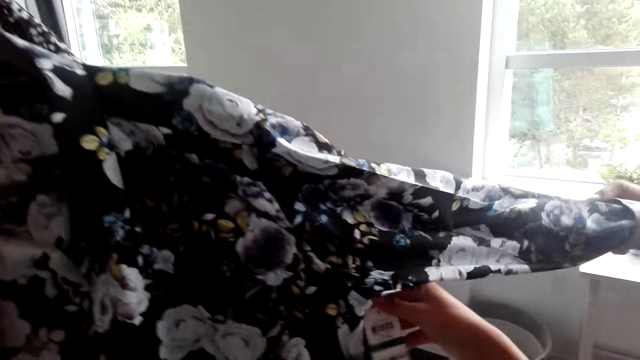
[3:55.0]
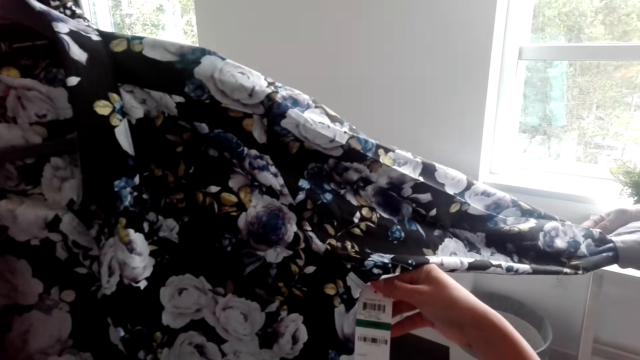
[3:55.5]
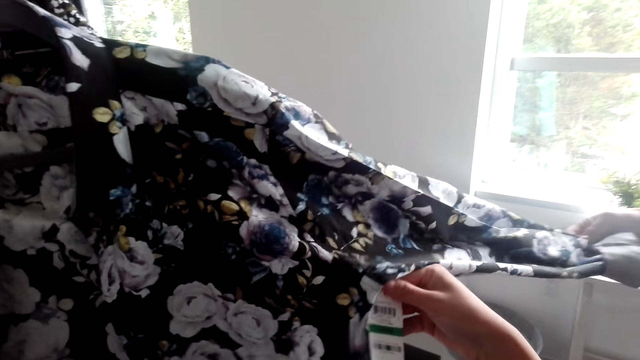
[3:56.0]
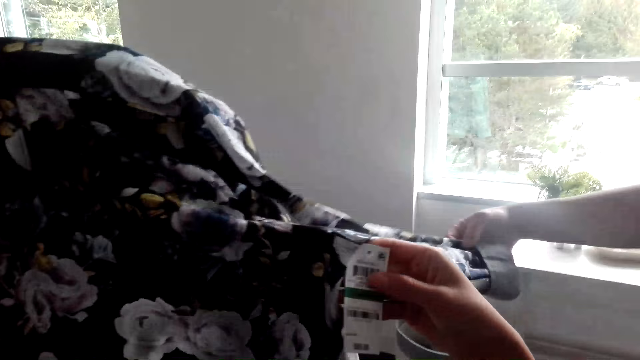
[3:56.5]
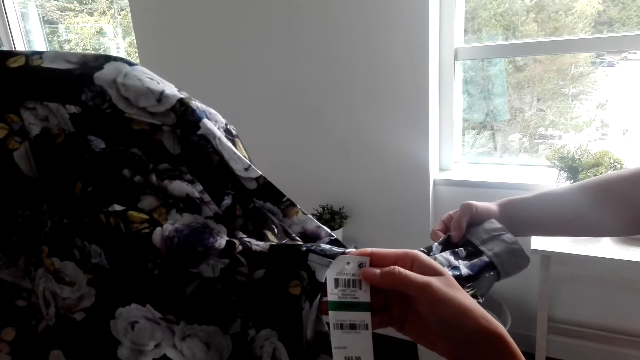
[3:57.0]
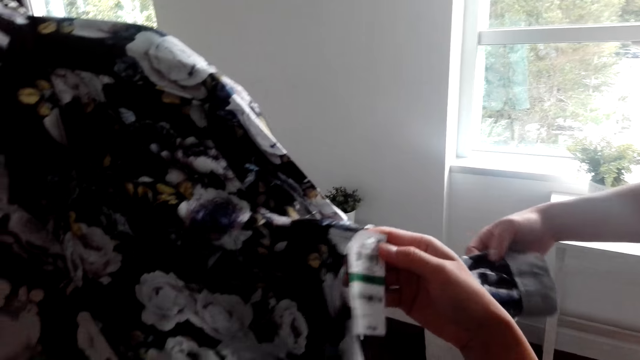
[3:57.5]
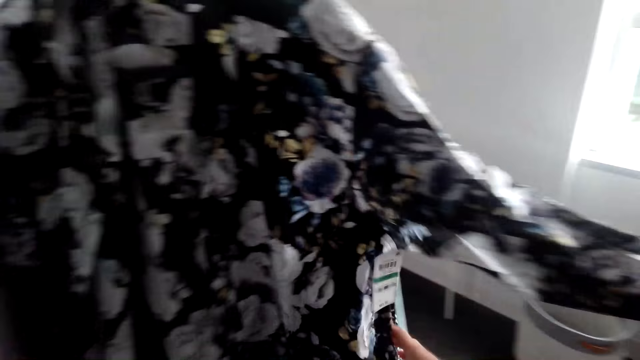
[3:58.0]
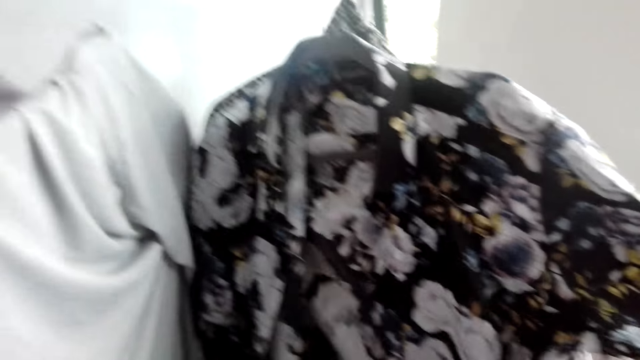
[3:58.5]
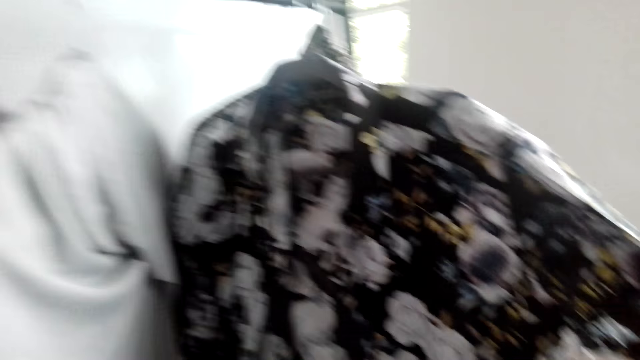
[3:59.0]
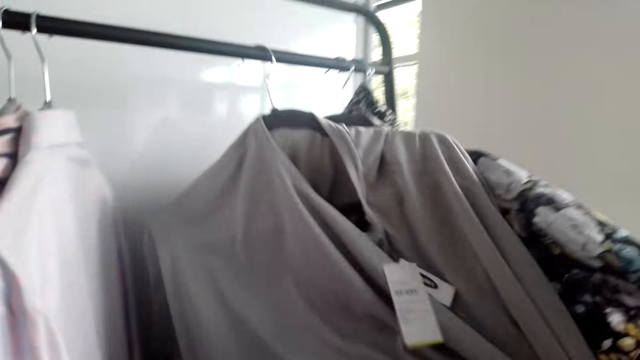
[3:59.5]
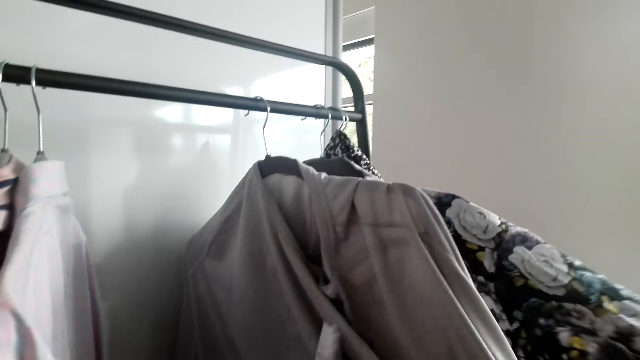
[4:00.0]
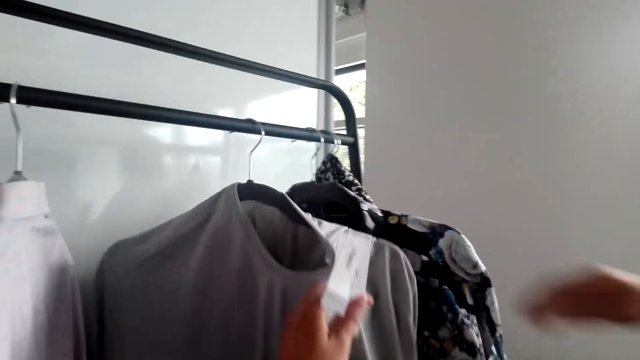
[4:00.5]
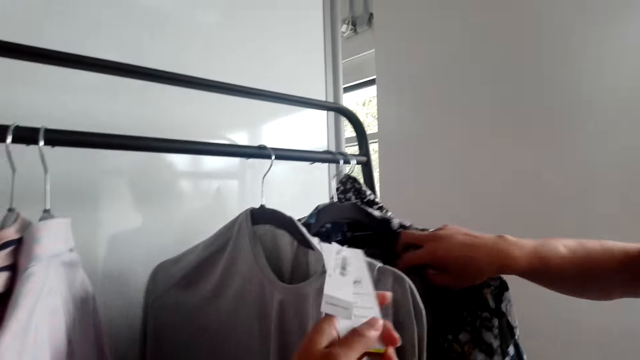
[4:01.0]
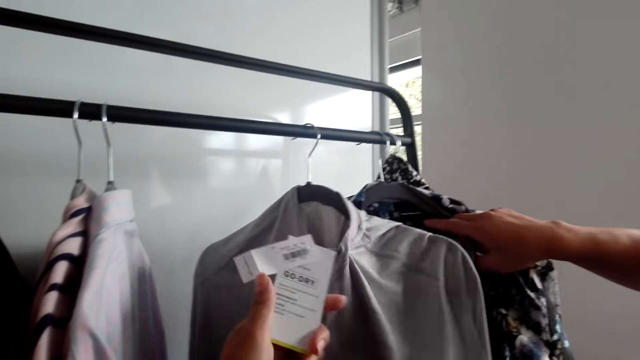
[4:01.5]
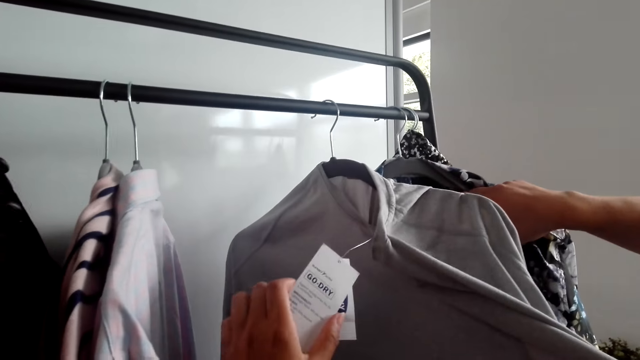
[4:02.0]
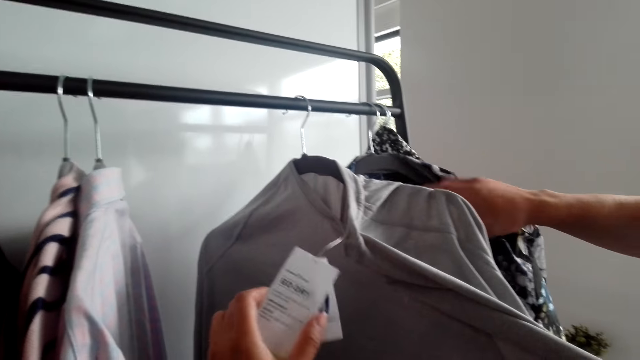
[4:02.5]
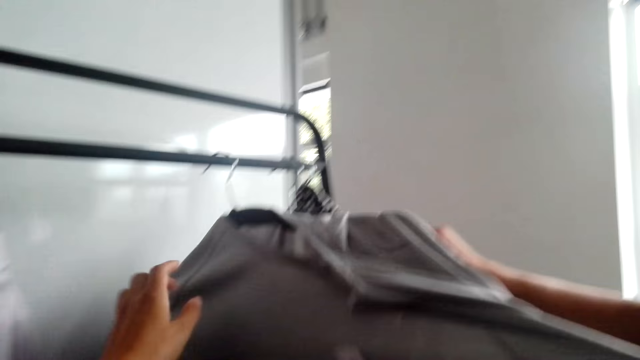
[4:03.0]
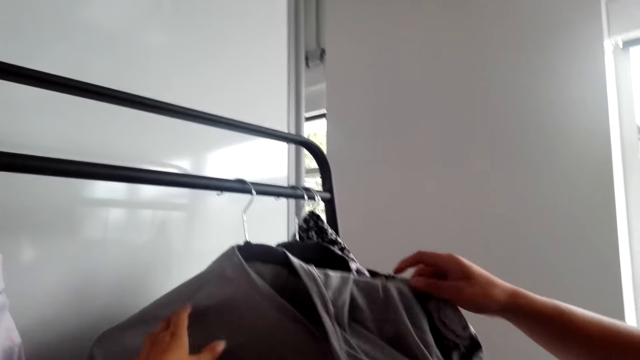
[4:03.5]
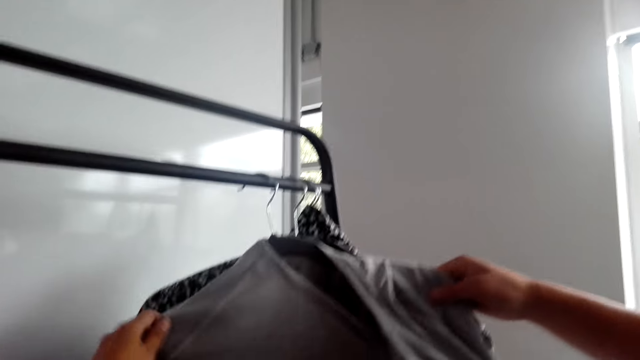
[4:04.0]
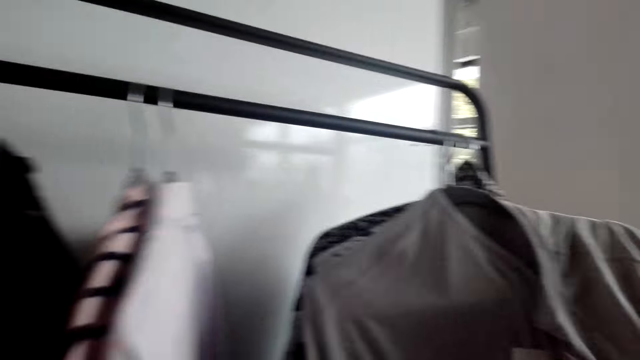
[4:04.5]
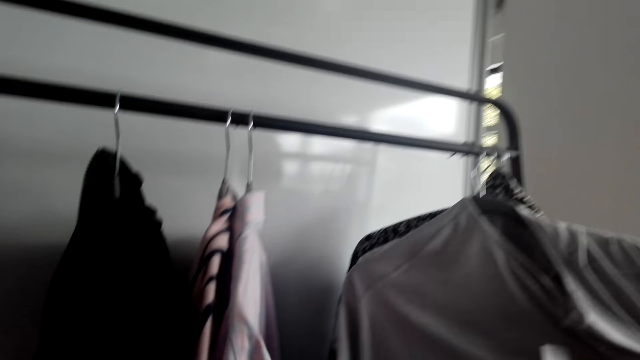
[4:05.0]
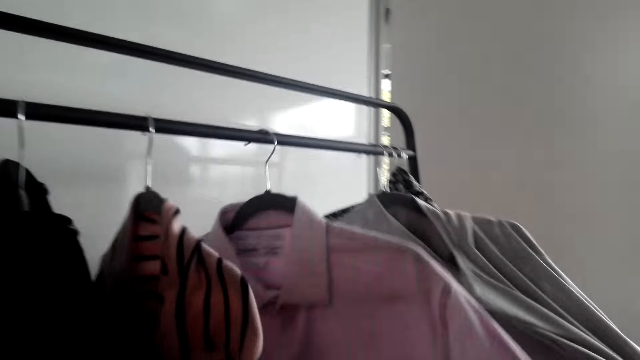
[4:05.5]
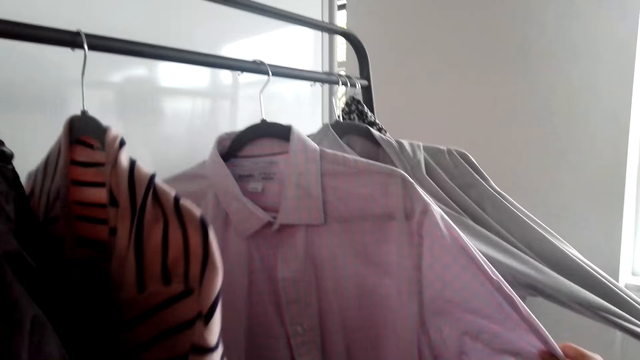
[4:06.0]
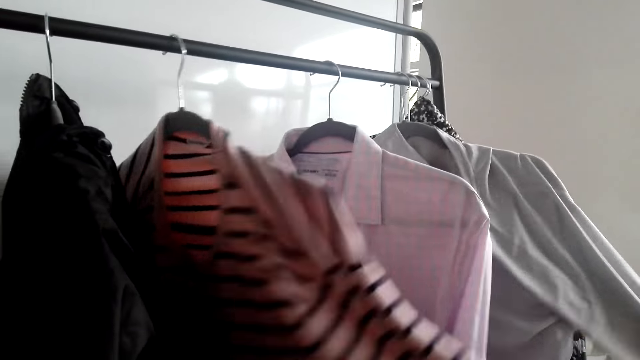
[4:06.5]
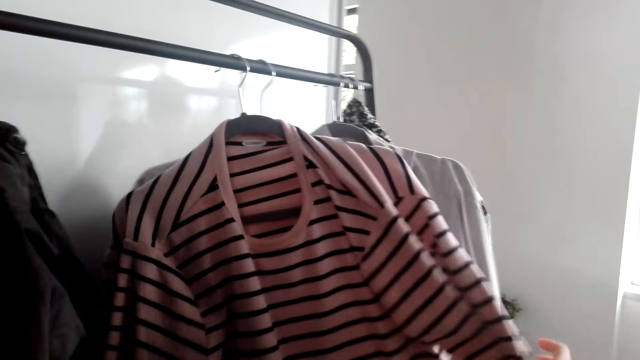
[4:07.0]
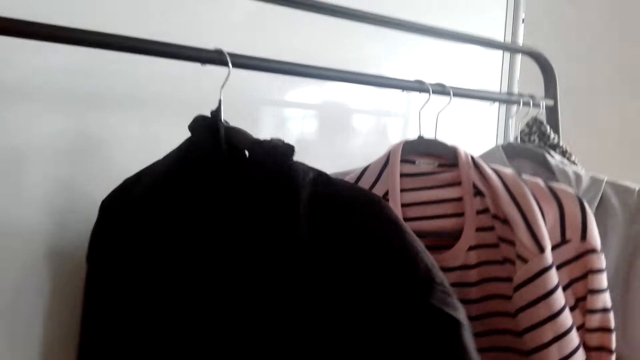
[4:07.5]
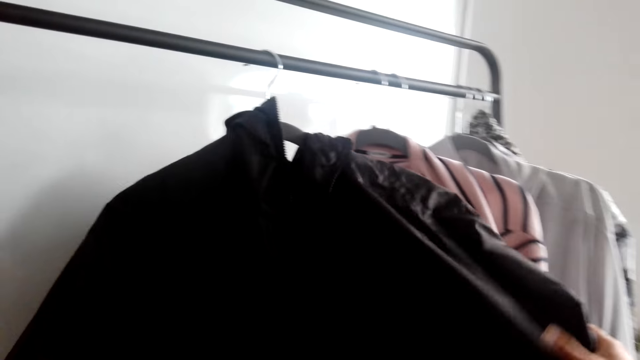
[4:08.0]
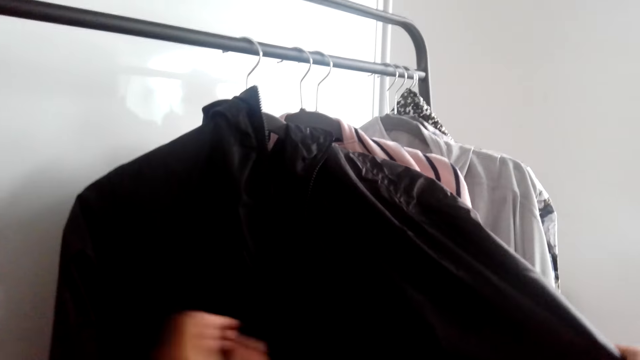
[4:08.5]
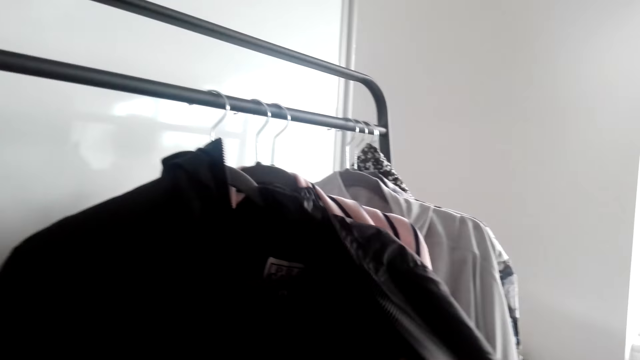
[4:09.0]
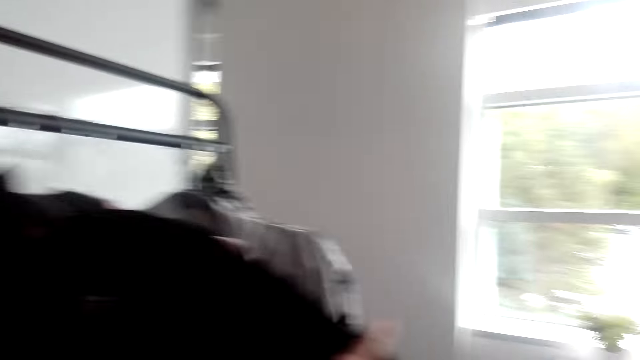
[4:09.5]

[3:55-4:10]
The camera wearer holds the price tag on the cloth. They hold shirts in the closet.

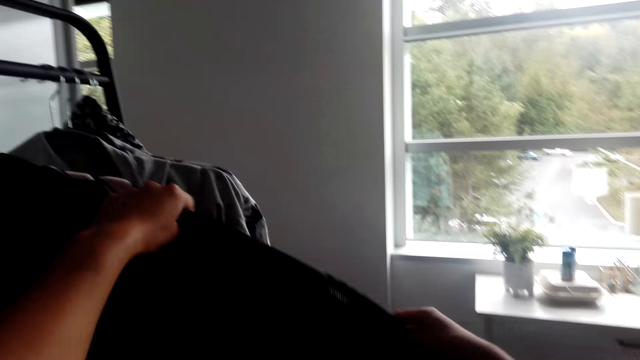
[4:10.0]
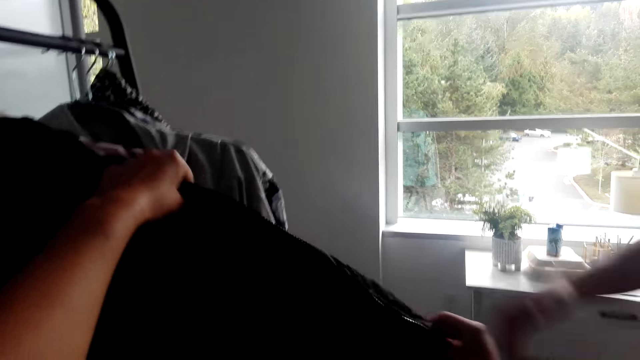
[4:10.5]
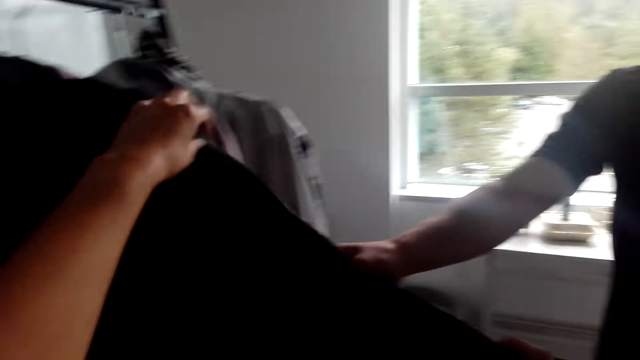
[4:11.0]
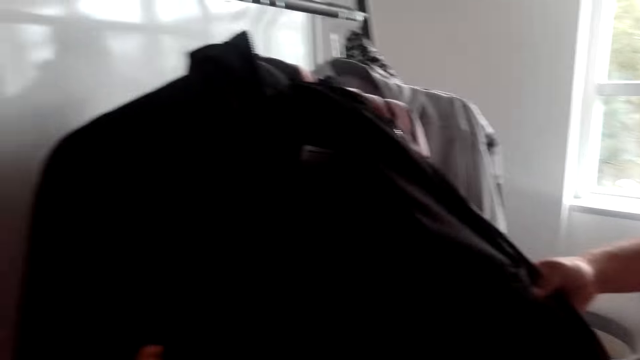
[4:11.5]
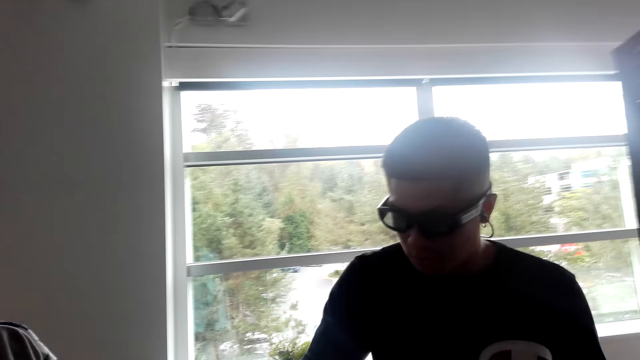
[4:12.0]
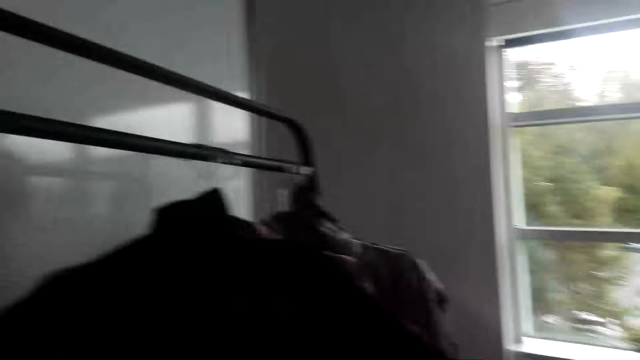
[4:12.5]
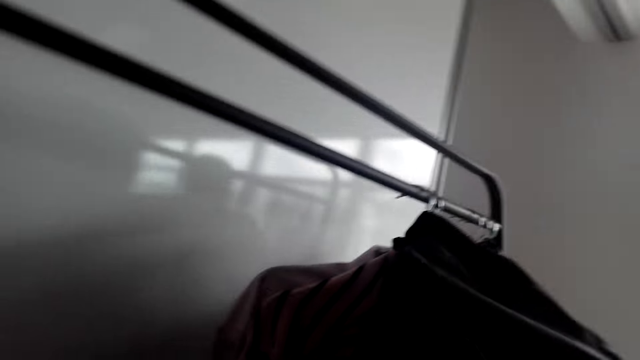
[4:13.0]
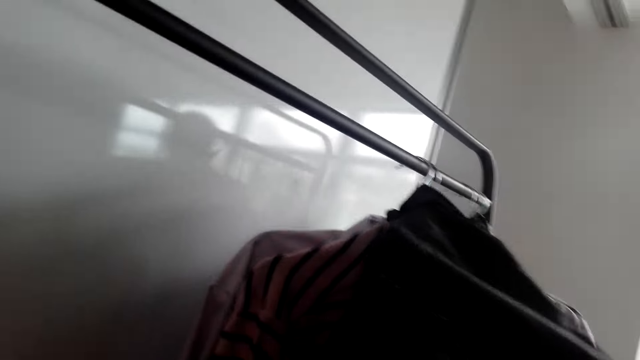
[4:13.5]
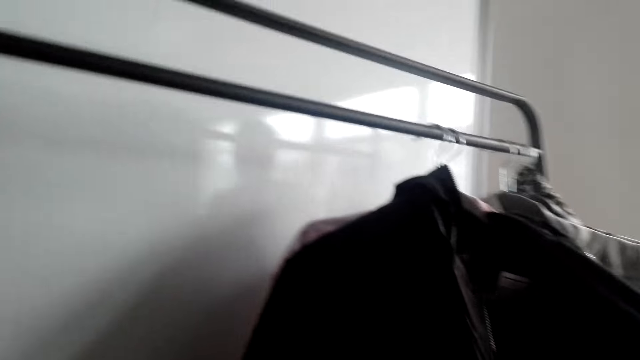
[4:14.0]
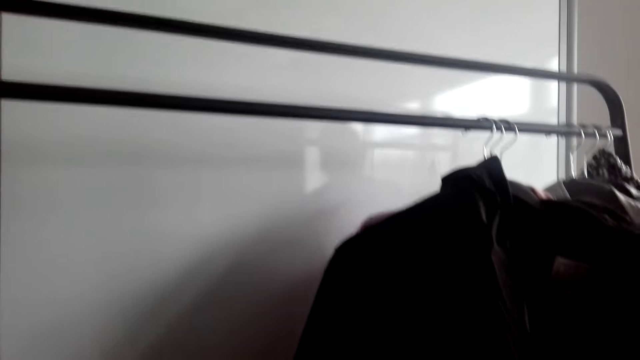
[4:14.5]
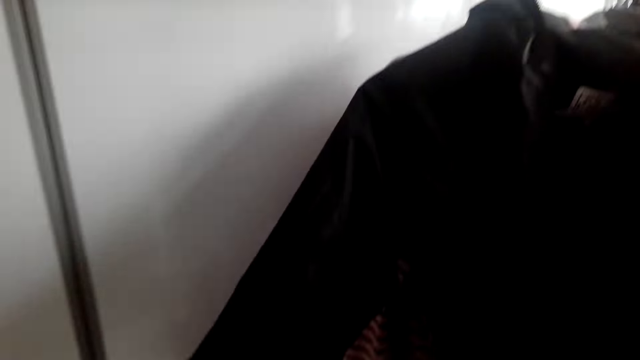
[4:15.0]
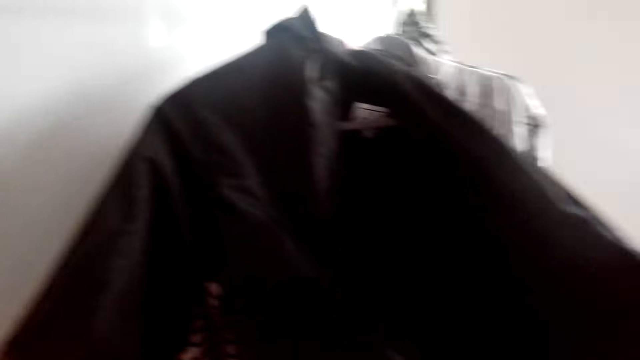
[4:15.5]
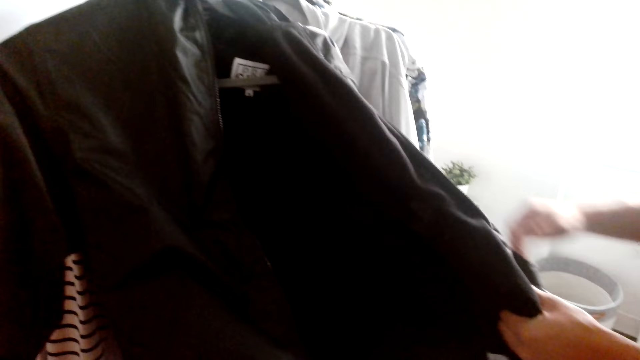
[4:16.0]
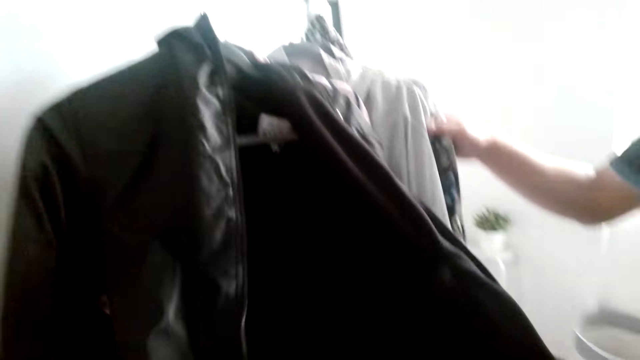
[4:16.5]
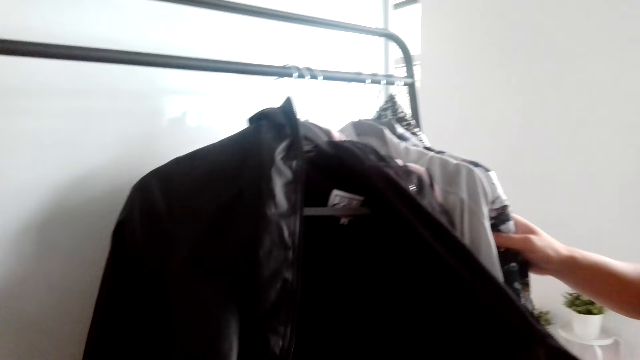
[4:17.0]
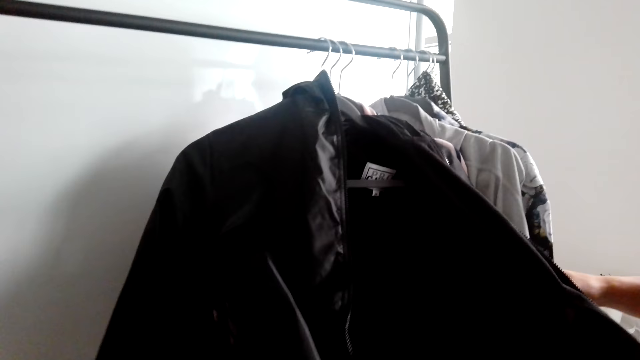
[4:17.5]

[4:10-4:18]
The camera wearer converses with a man.
